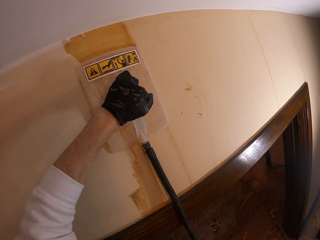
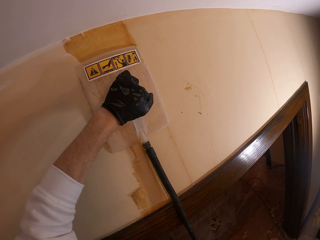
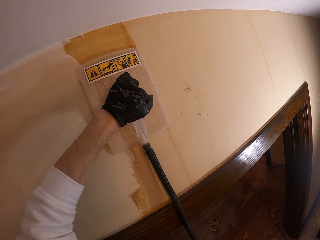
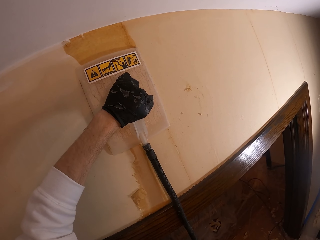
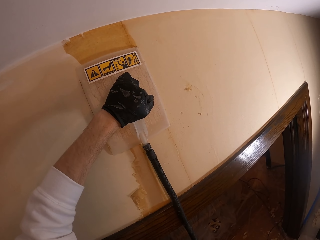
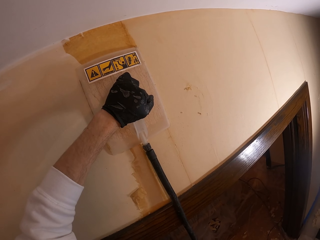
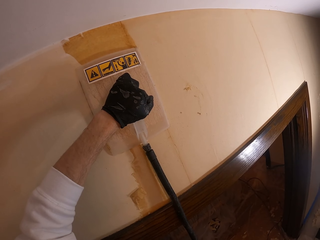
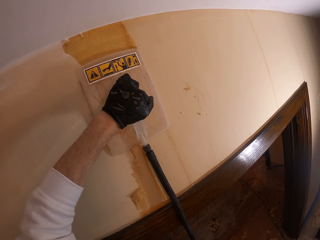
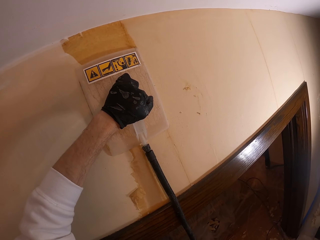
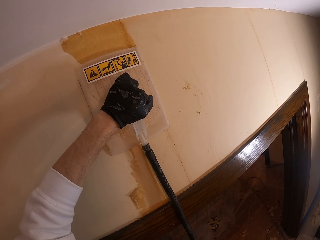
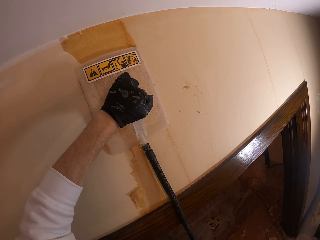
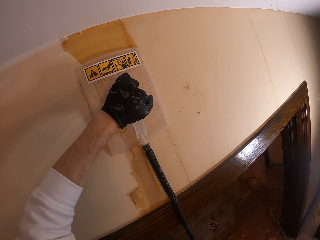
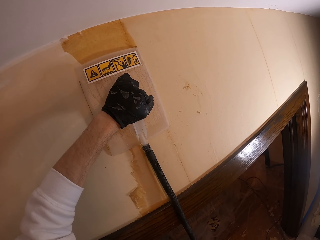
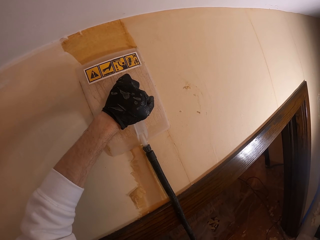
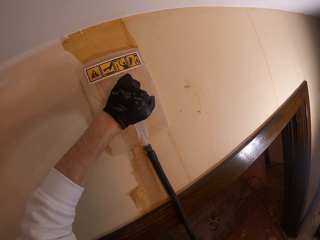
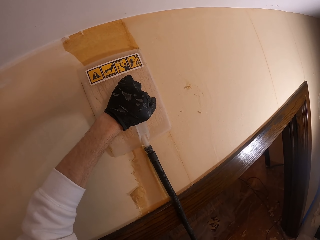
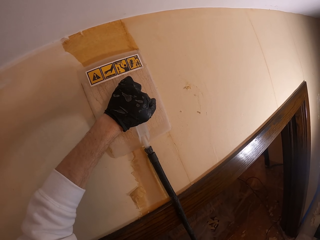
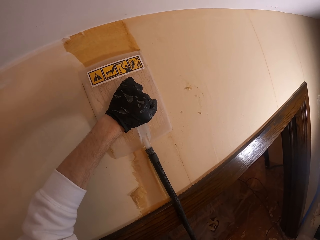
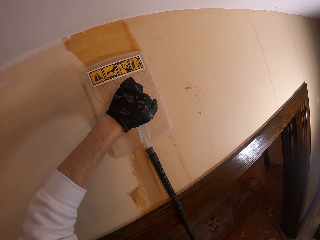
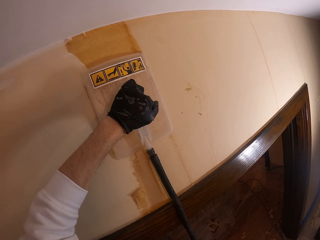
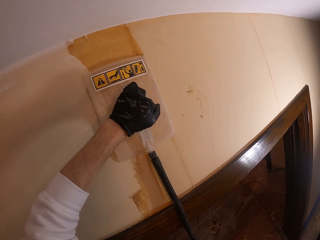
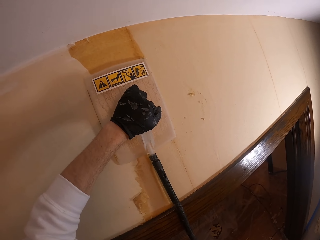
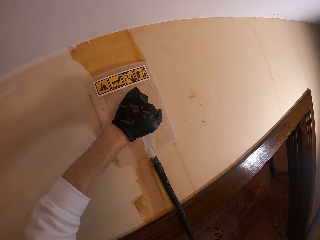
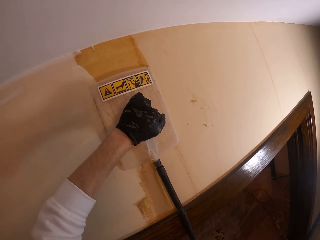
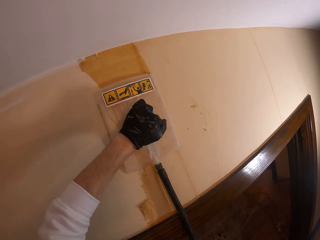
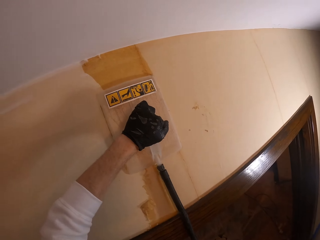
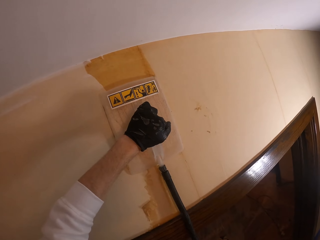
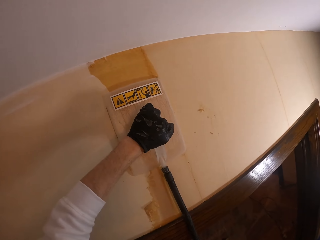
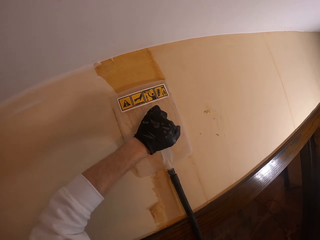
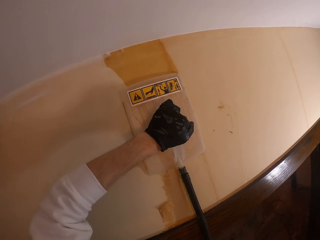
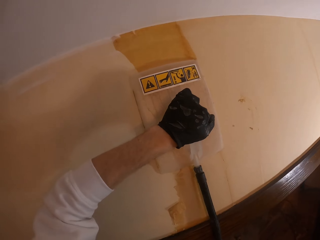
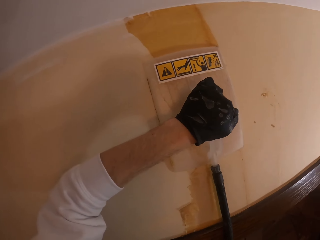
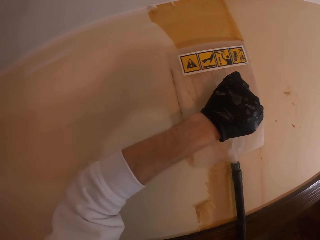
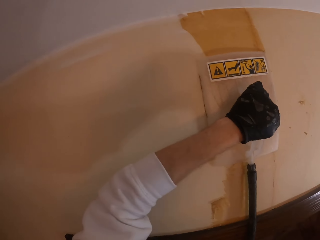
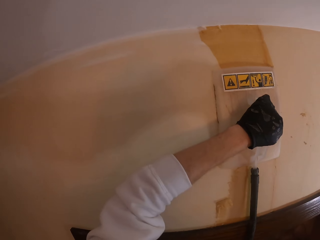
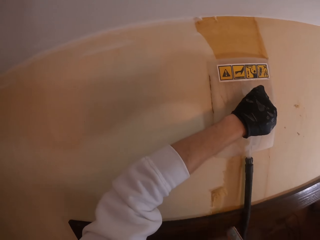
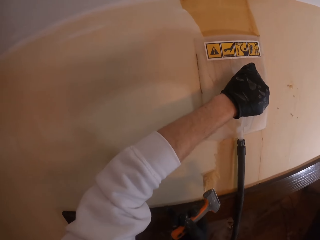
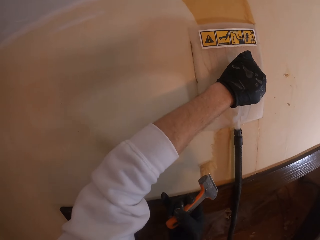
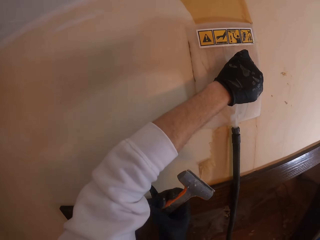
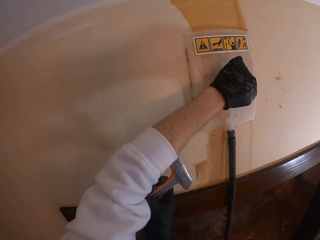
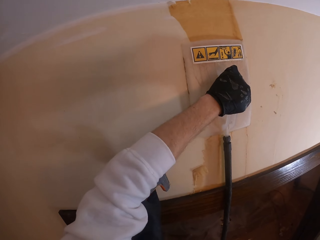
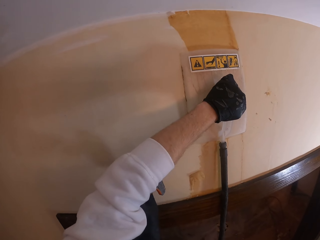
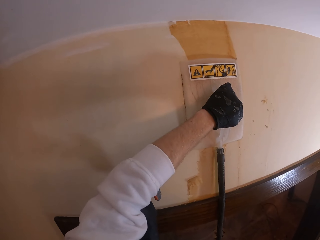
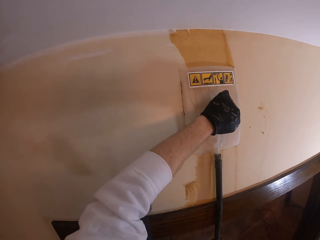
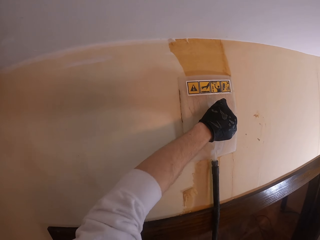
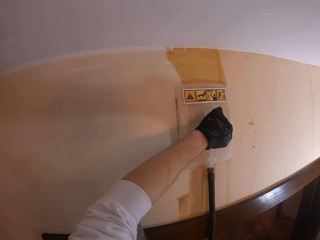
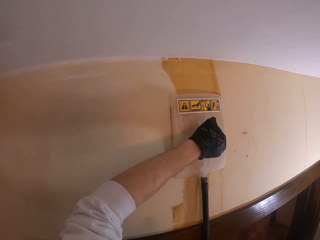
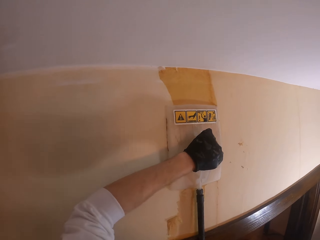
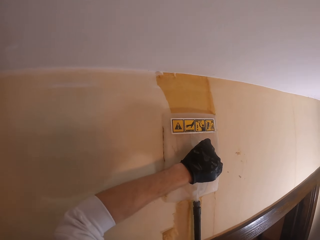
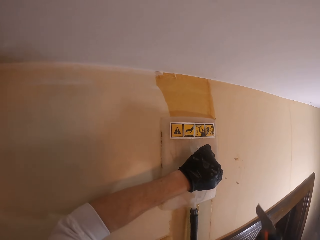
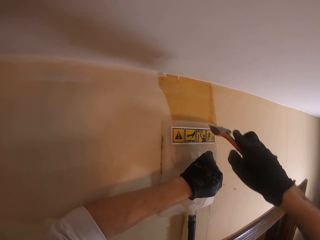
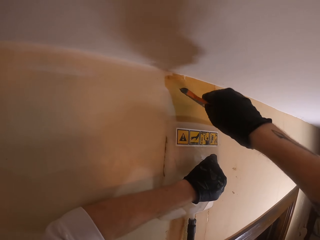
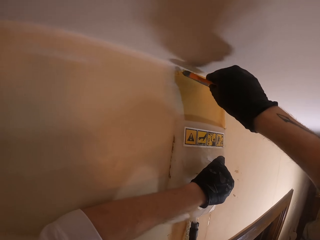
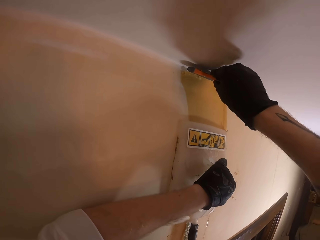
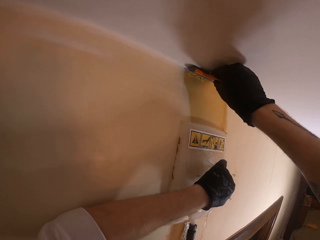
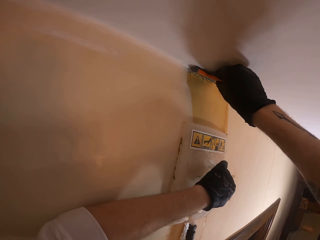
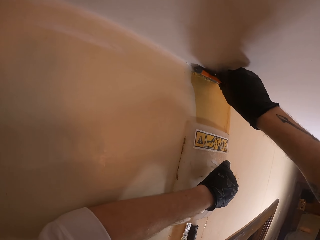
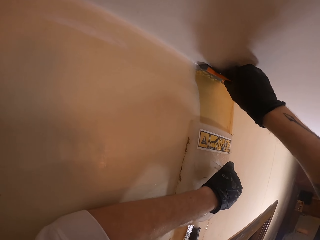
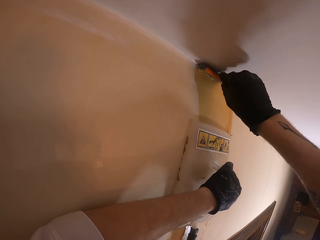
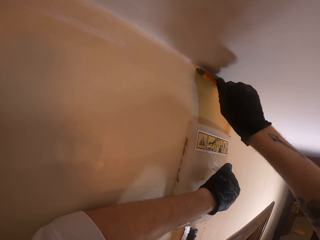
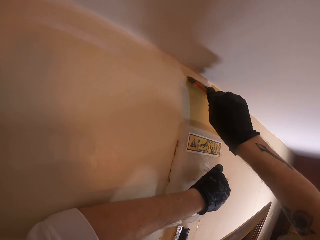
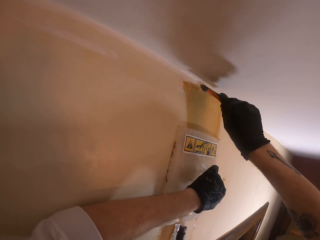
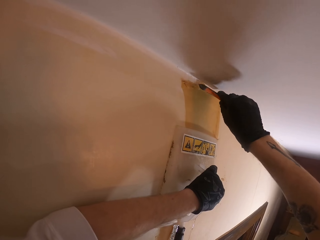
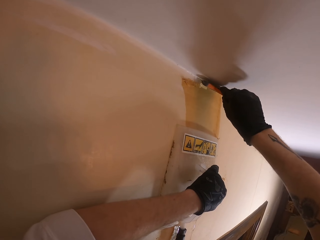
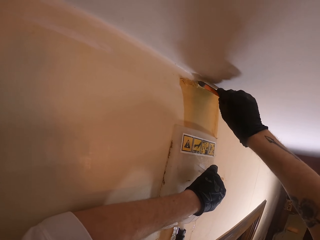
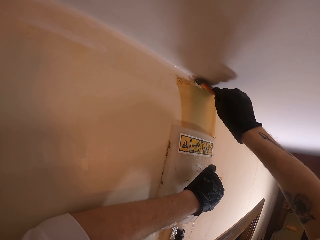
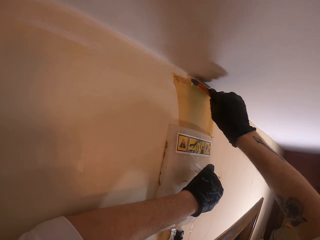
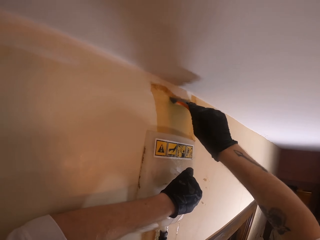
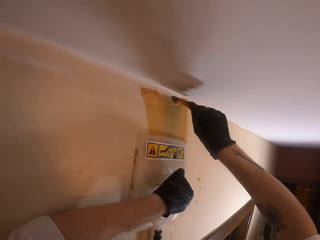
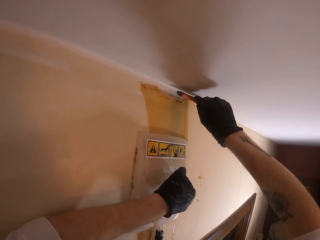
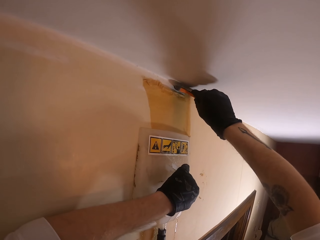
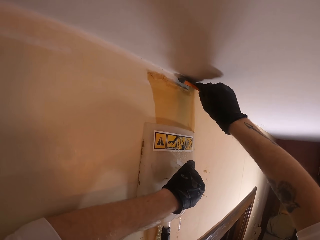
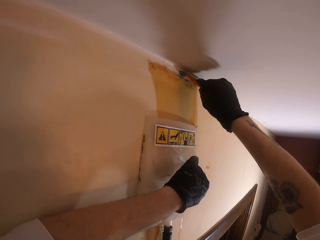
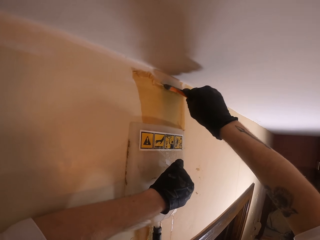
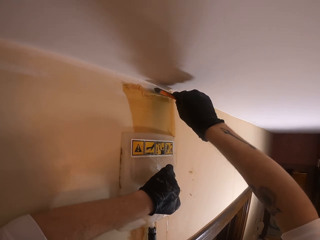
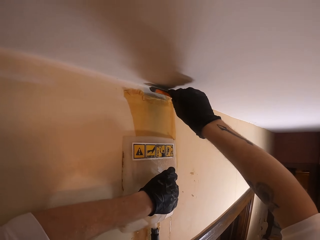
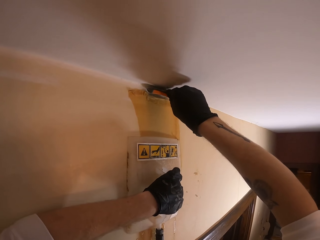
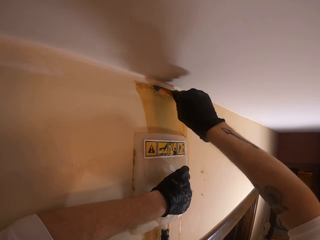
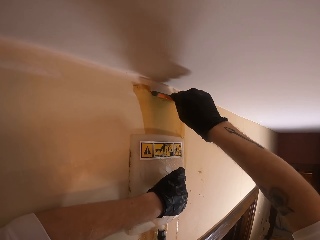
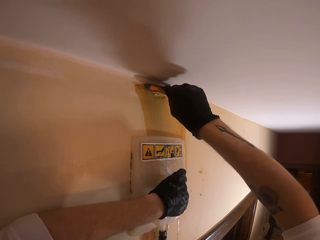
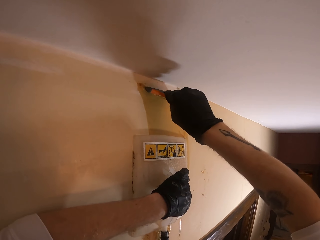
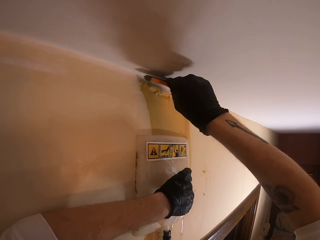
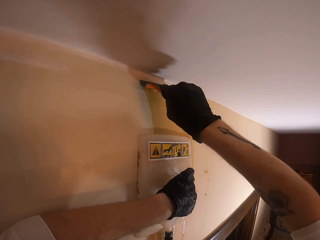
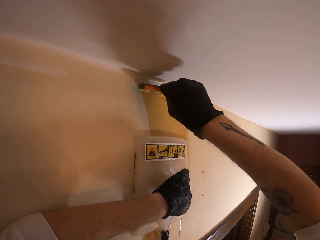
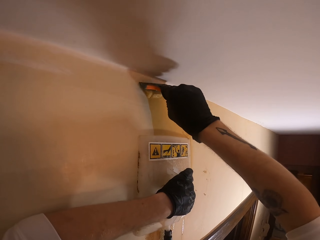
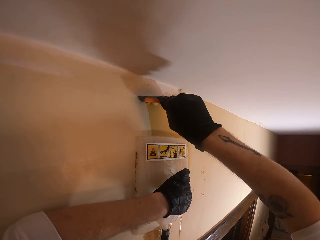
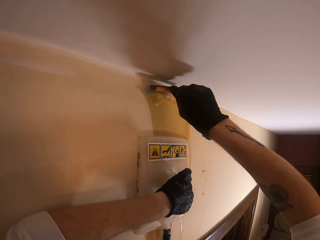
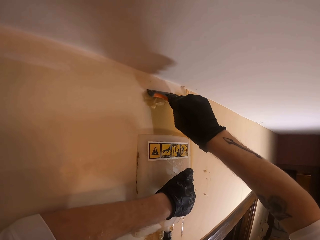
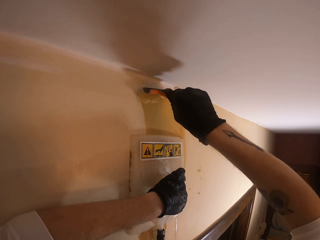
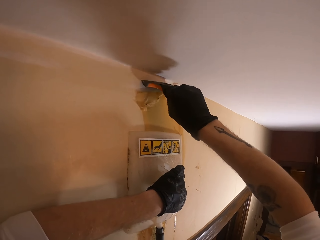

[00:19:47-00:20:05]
The camera wearer examines the wall with a right hand finger. He pulls up his sleeve. He scuffs the wall paint with a paint scraper. He removes the paint coat from the wall.

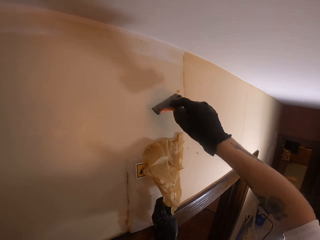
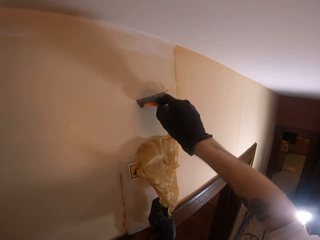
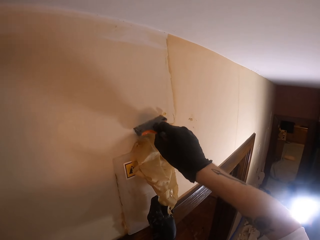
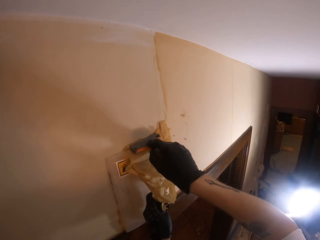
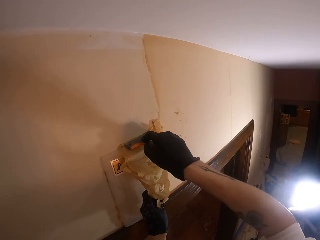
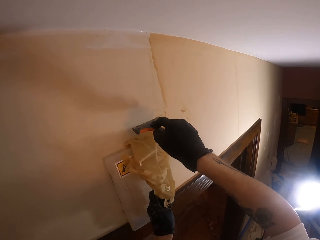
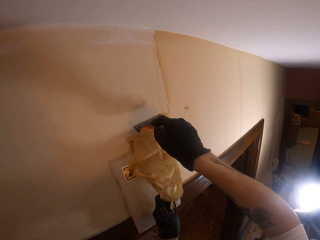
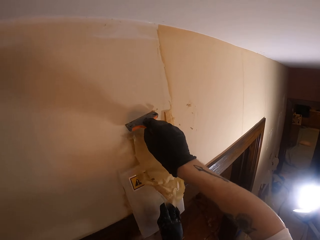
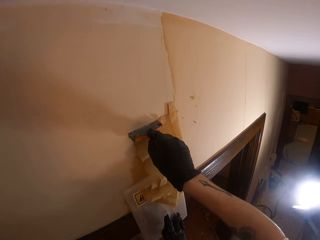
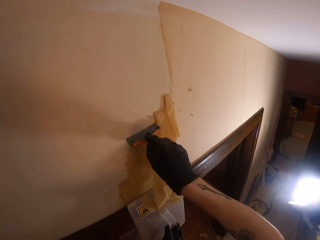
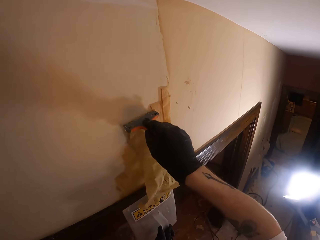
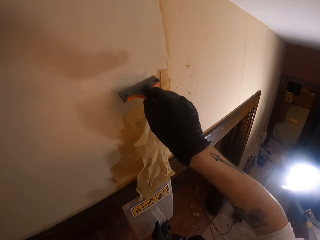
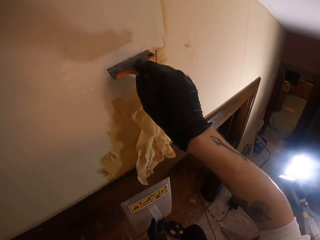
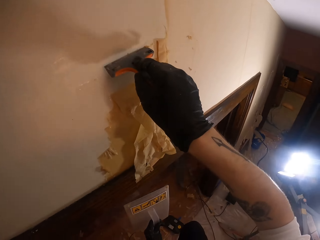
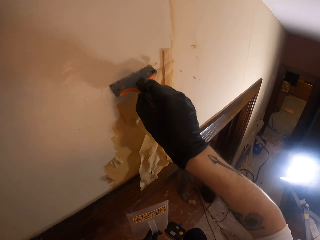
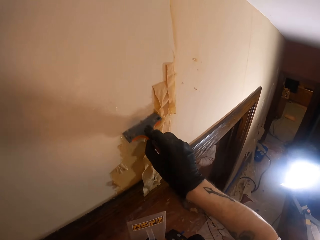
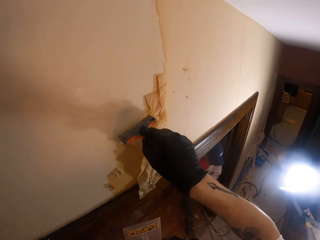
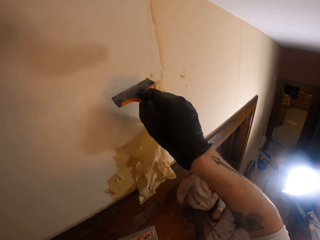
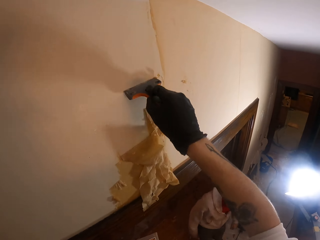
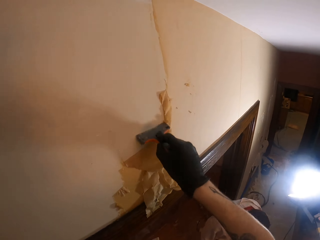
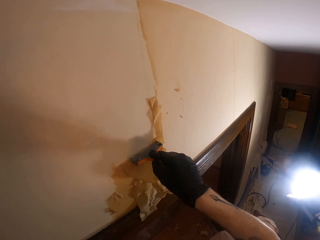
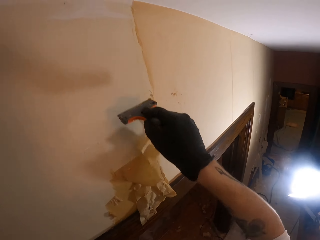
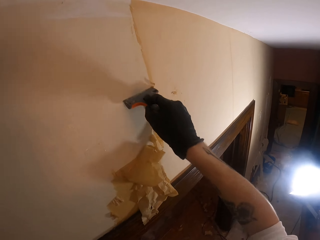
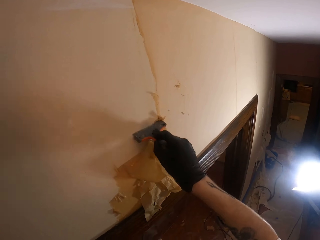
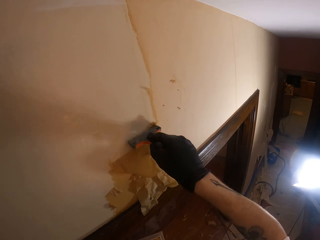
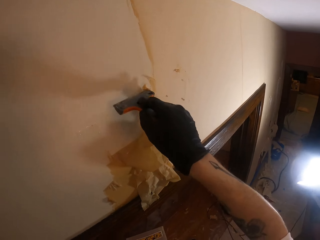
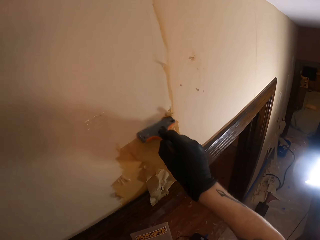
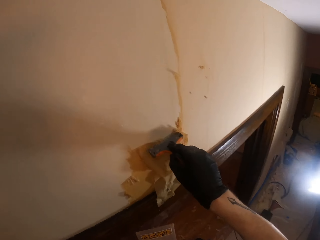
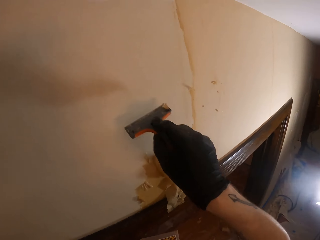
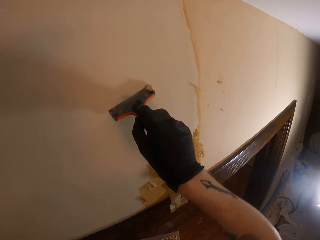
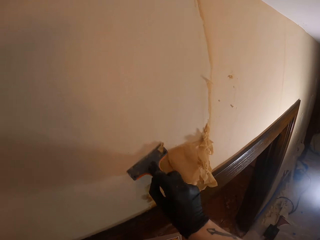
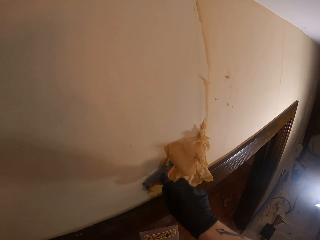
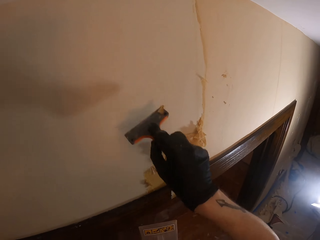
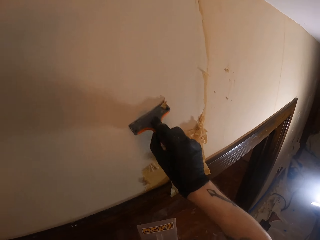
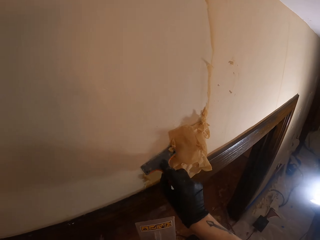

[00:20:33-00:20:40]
The camera wearer removes a steam wallpaper stripper from the wall with the left hand. They scuff the wall paint with a paint scraper. A person walks around.
